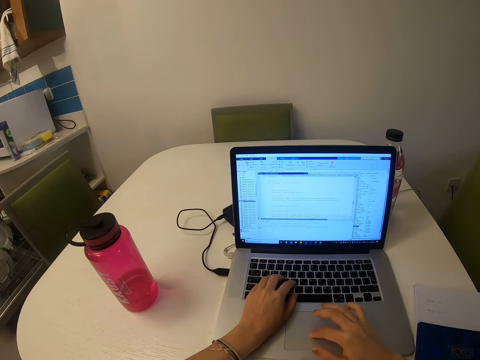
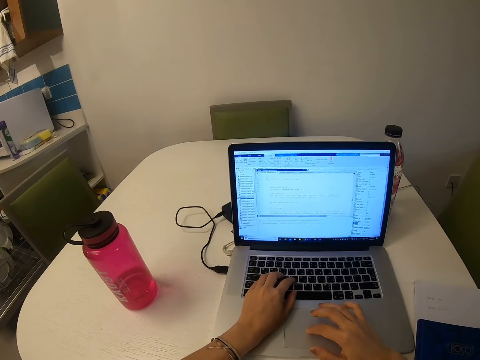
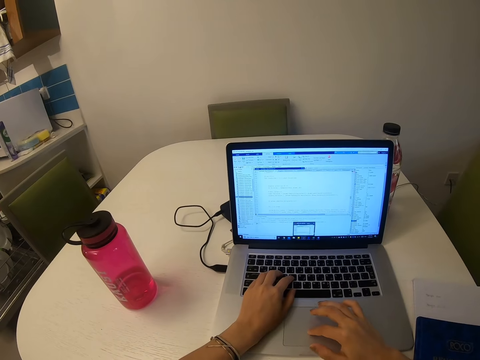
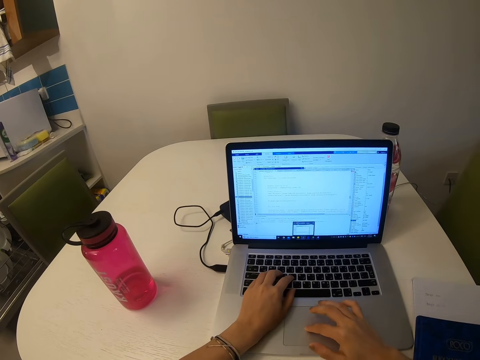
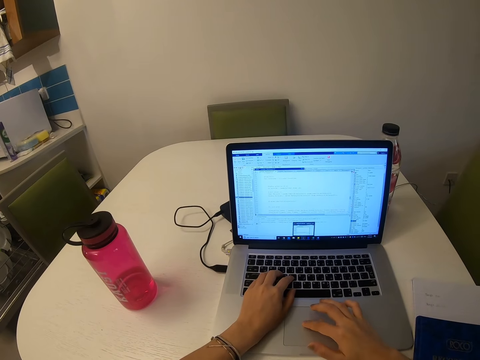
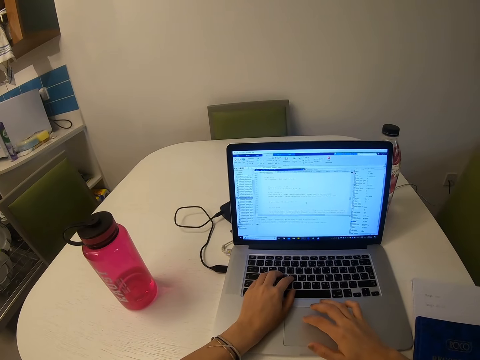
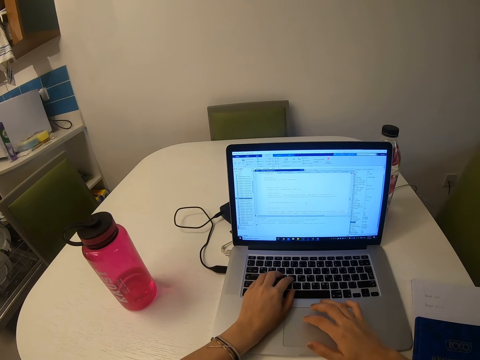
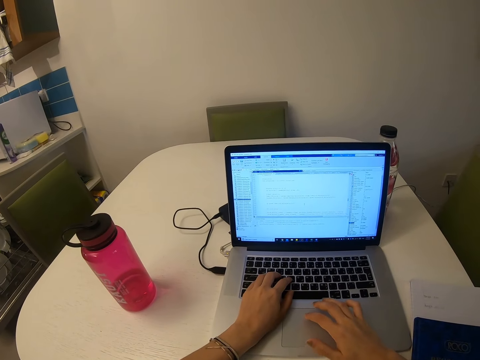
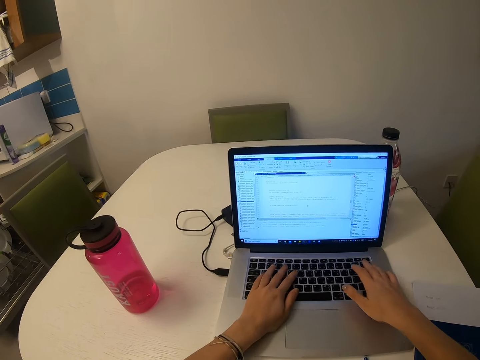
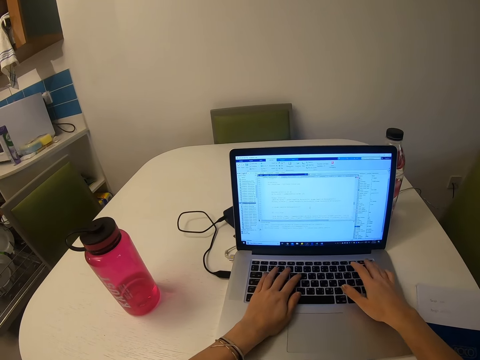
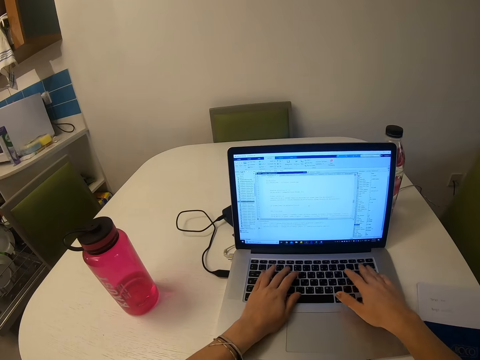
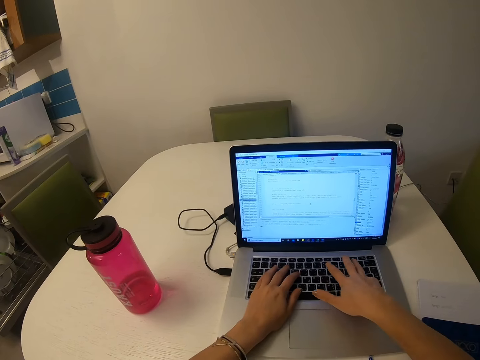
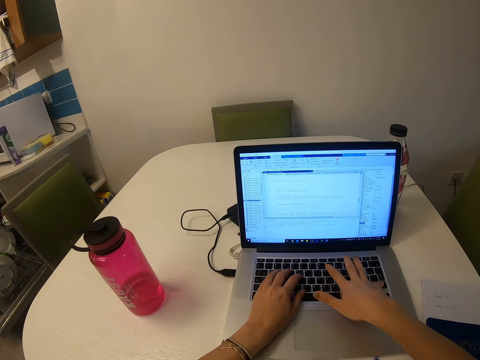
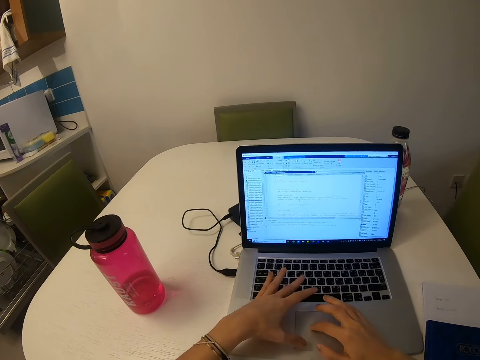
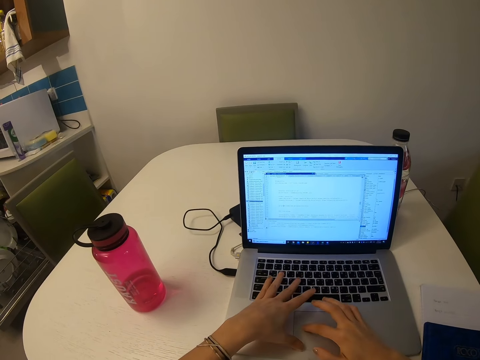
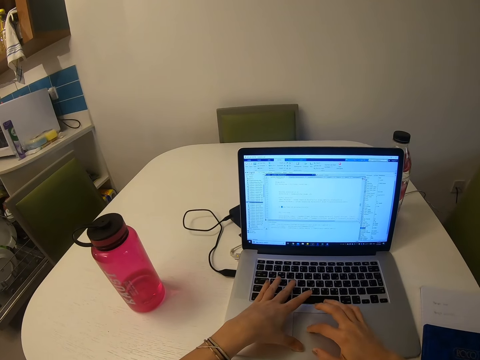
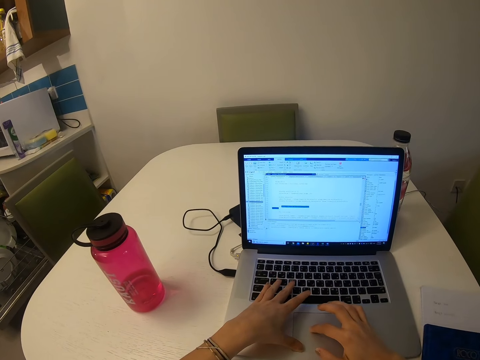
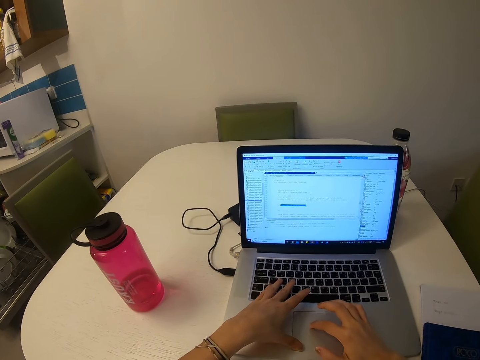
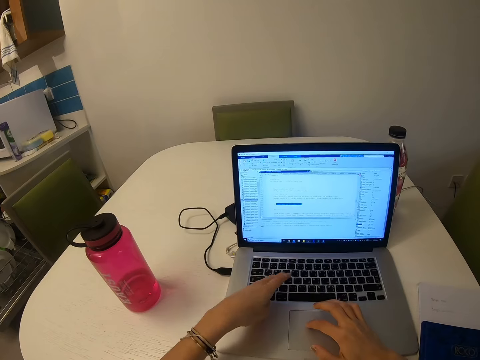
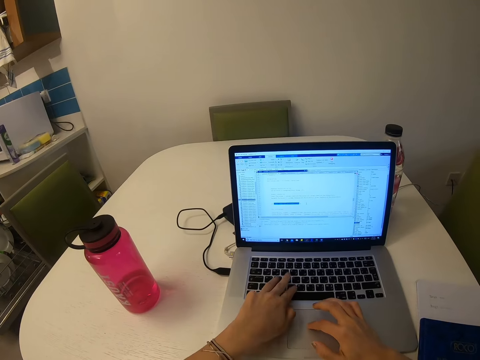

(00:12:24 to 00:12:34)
The camera wearer scrolls on the scrollbar. They press on the keyboard. They operate the laptop. They scroll on the scrollbar.

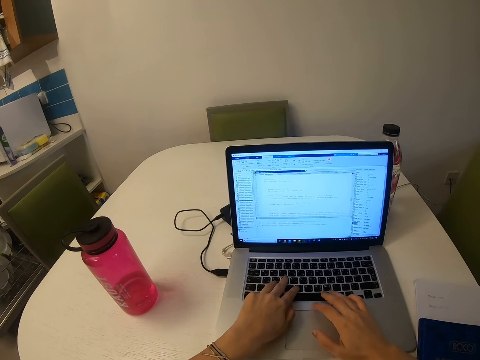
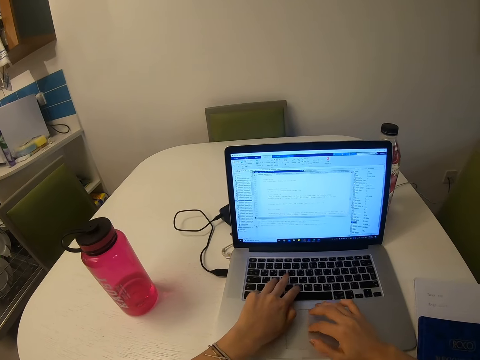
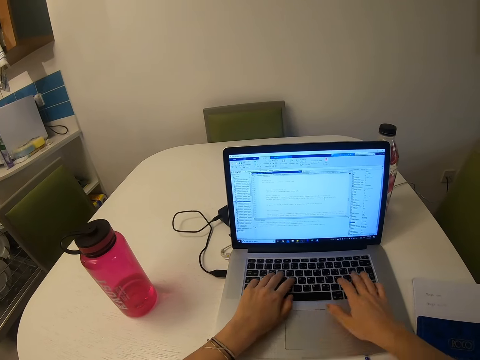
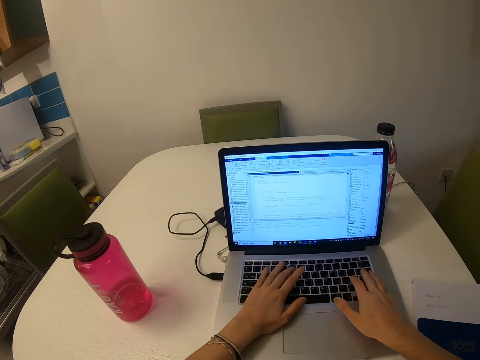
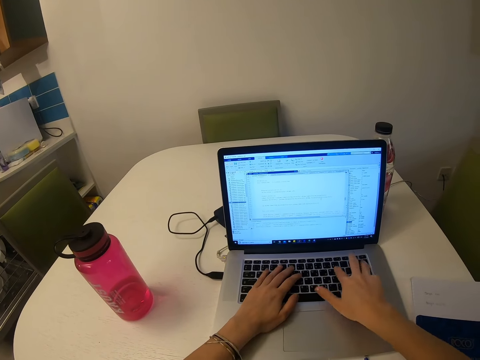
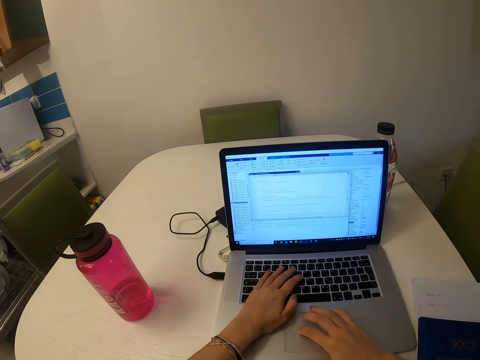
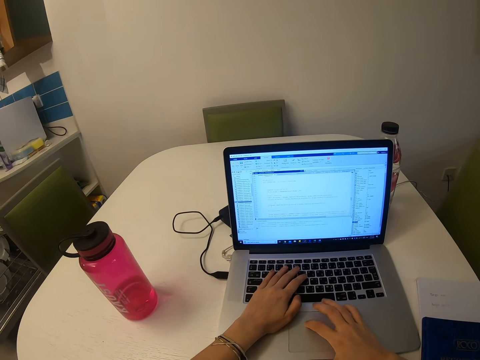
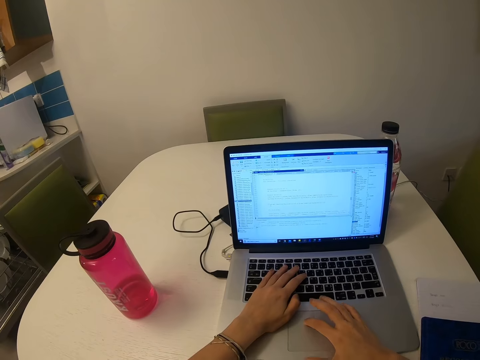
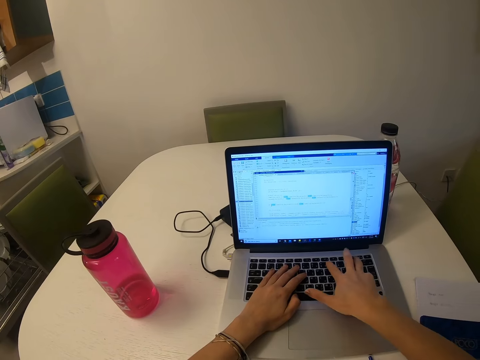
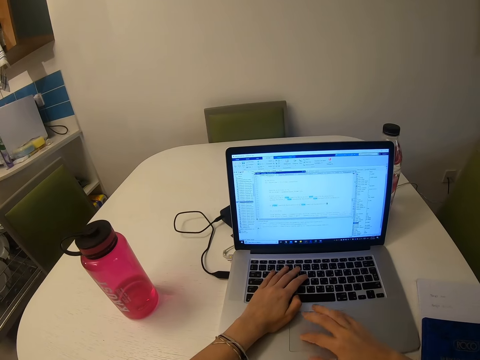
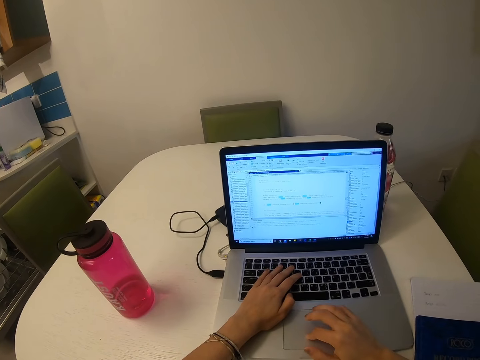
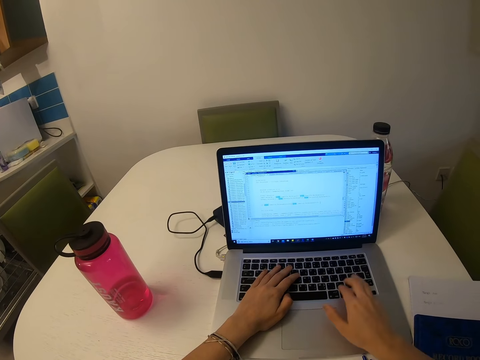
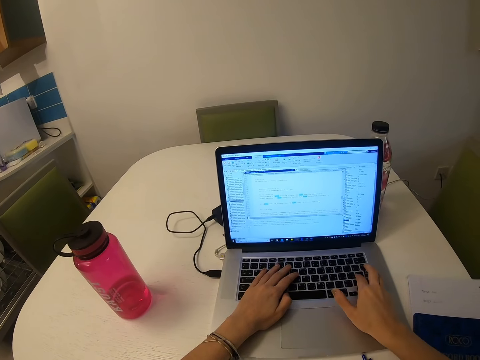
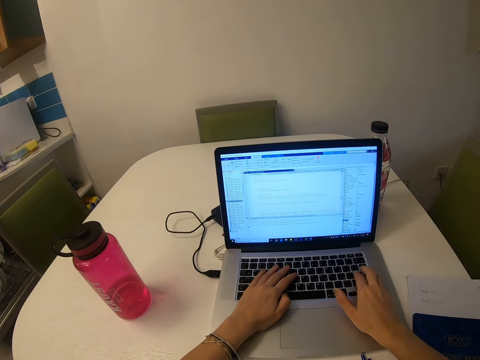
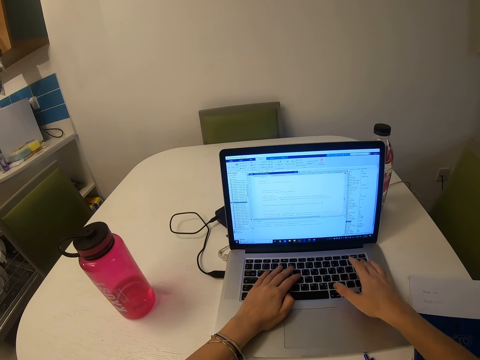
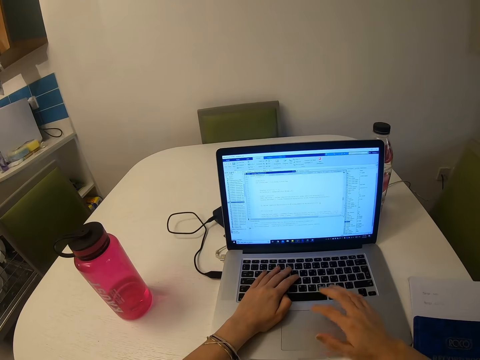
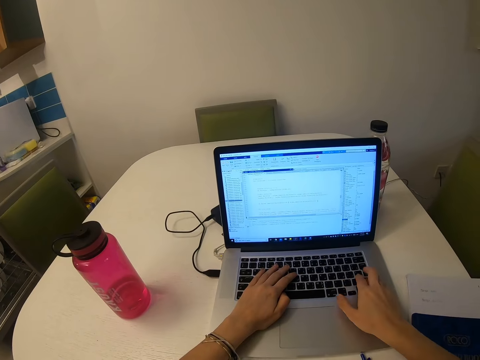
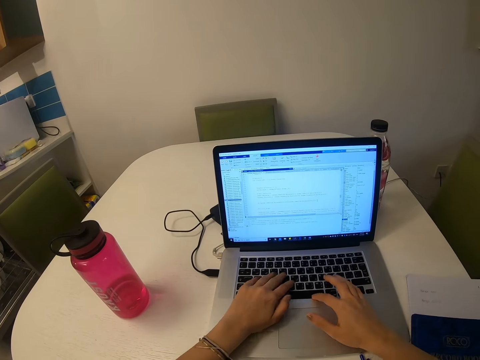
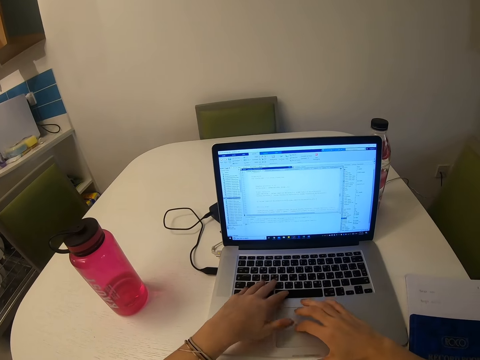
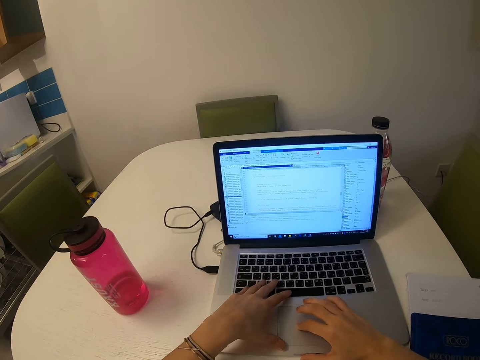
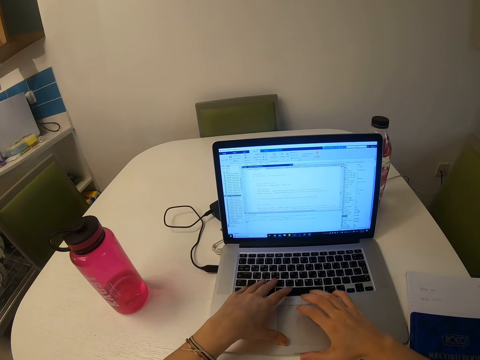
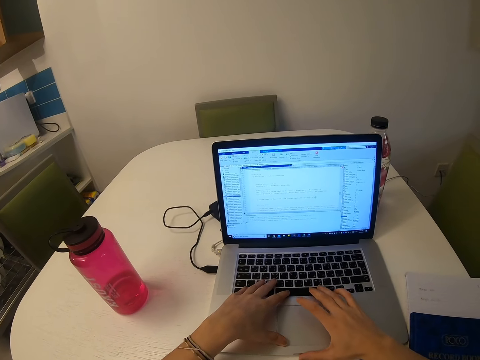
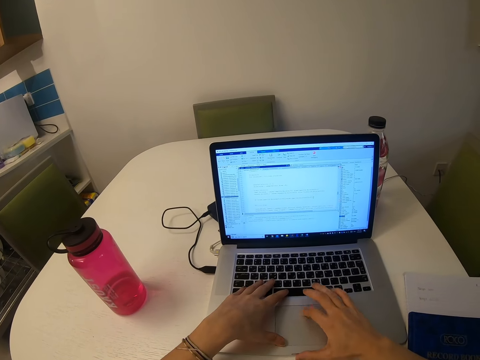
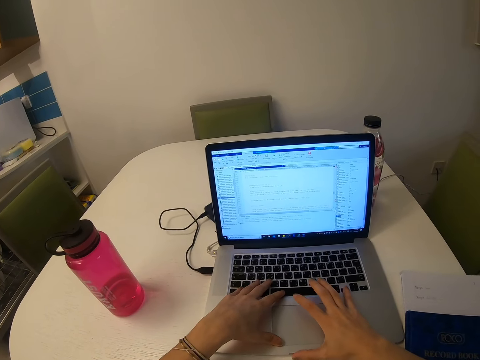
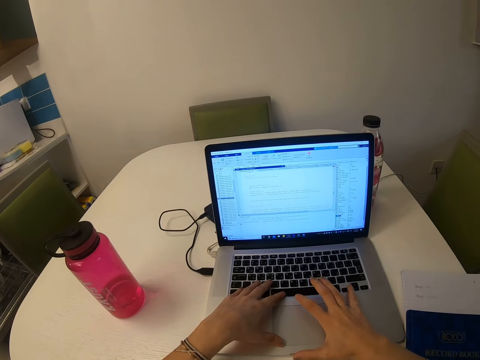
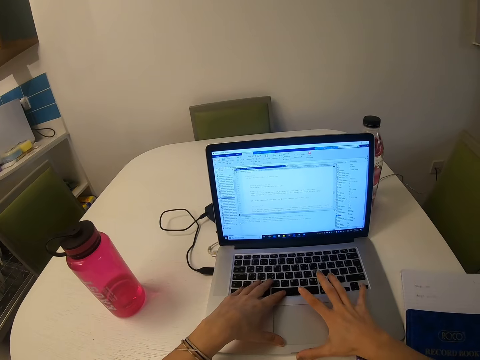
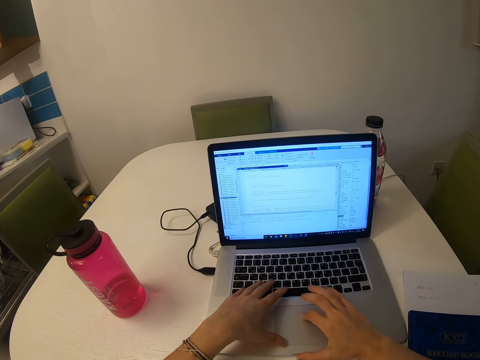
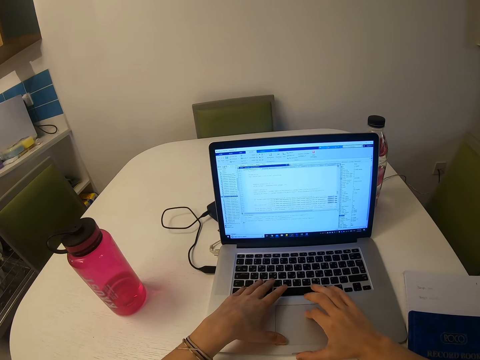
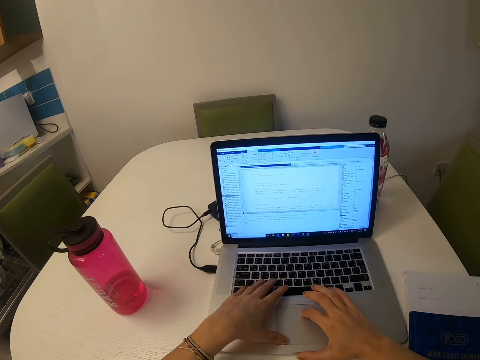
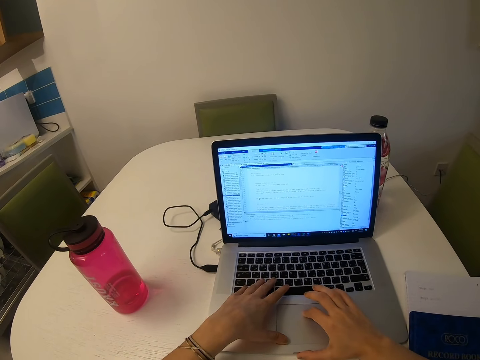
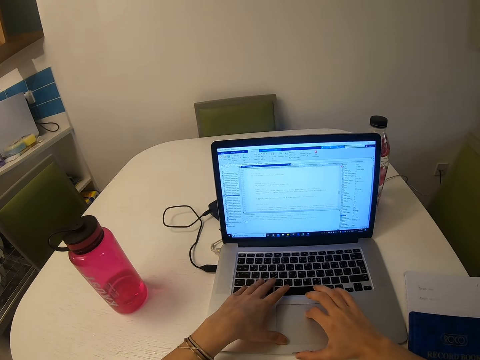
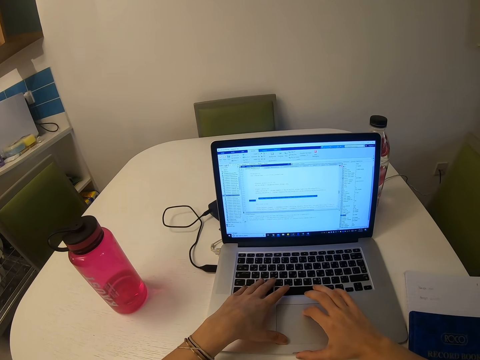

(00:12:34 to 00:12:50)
The camera wearer presses on the keyboard. They scroll on the scrollbar. They operate the laptop. They press on the keyboard. They scroll on the scrollbar. They operate the laptop.
